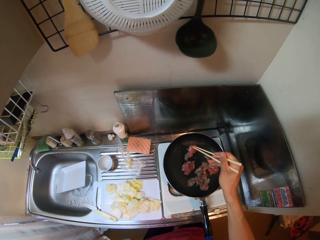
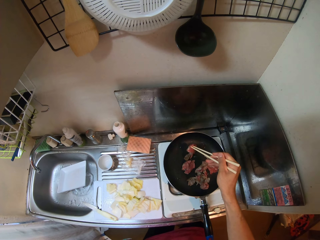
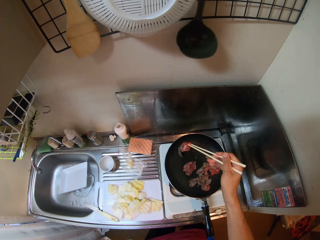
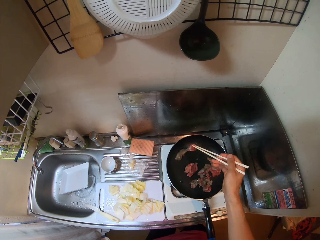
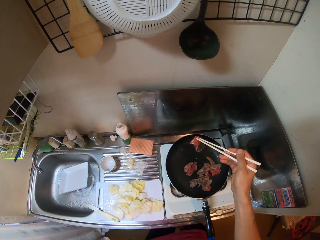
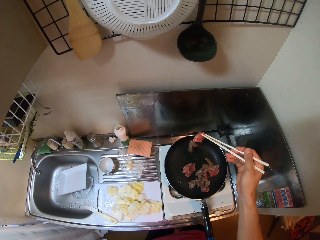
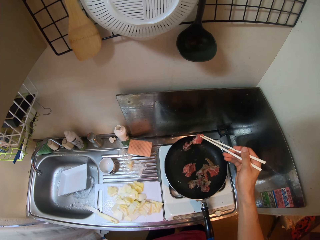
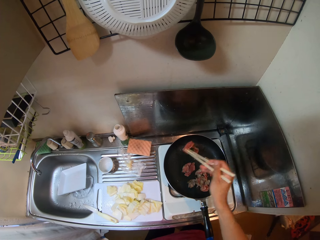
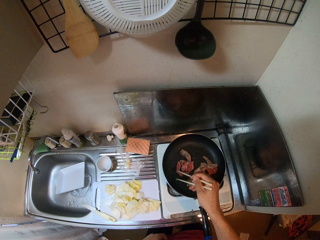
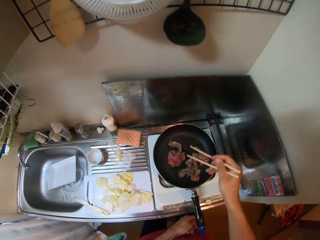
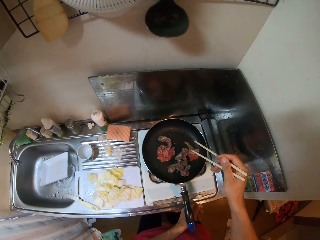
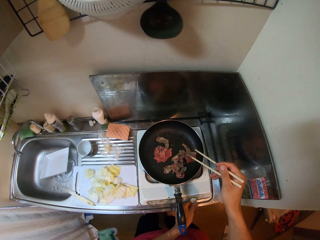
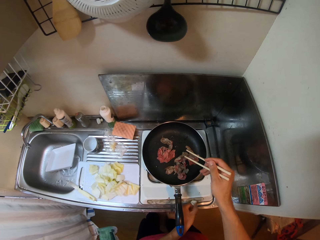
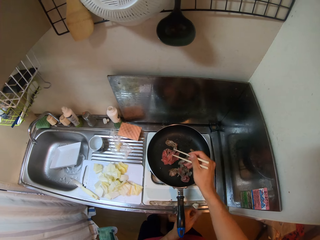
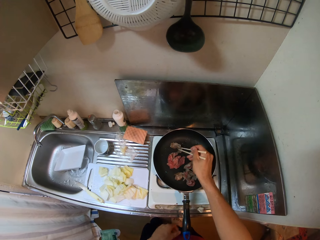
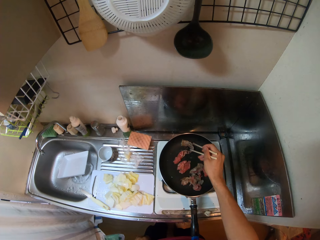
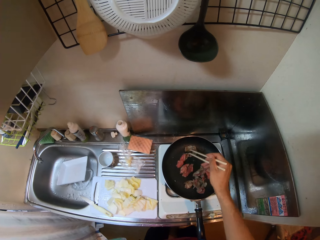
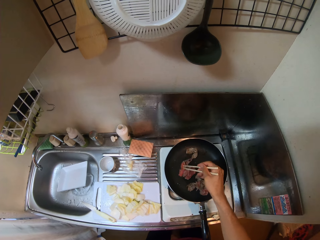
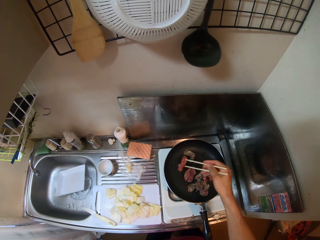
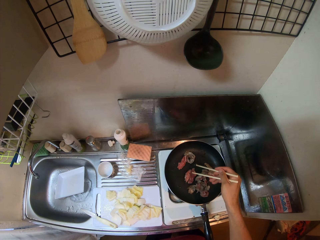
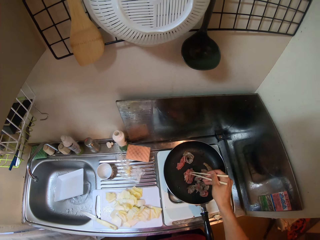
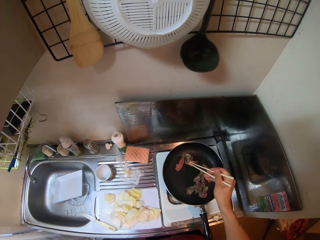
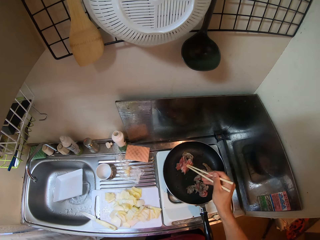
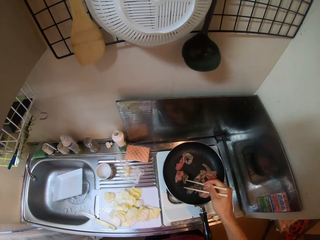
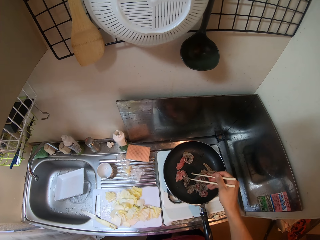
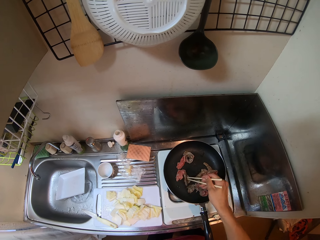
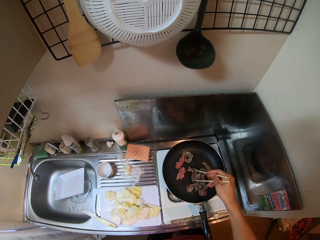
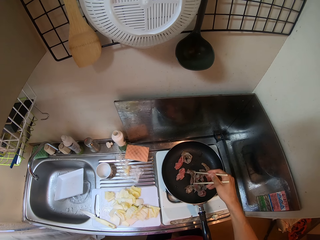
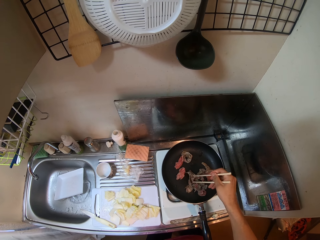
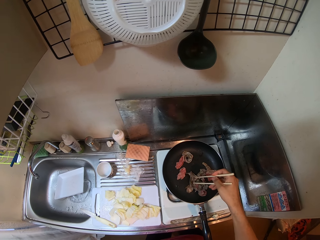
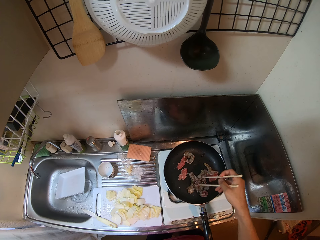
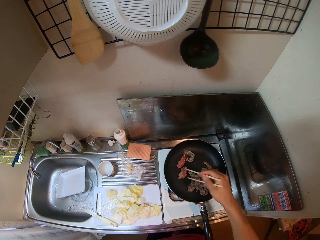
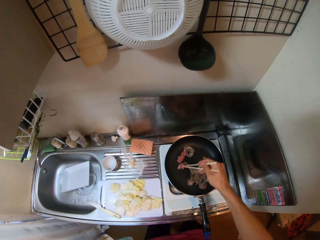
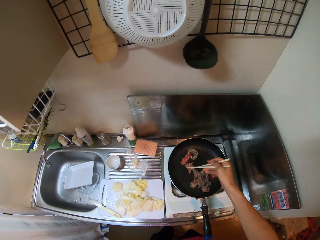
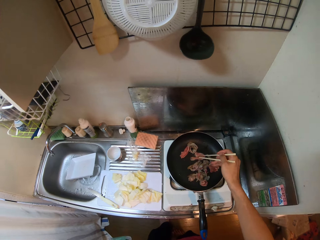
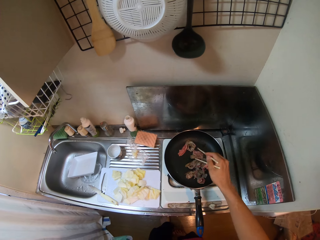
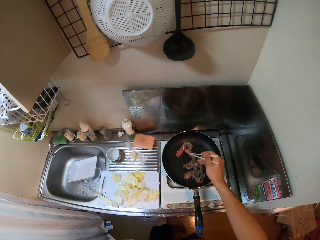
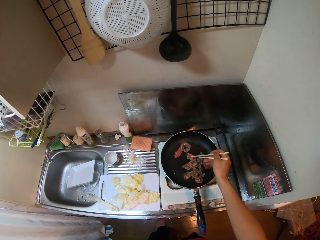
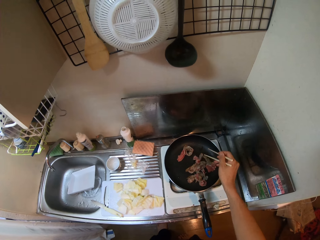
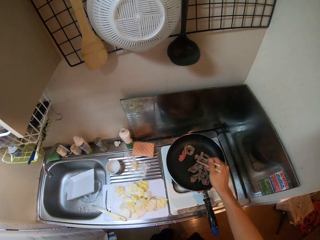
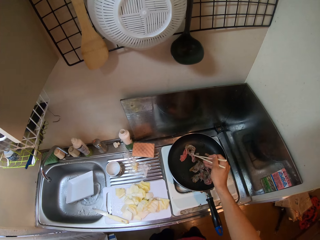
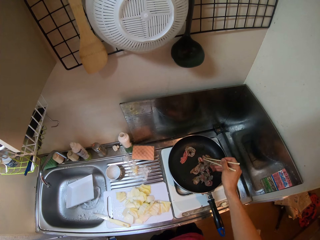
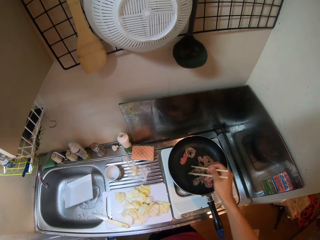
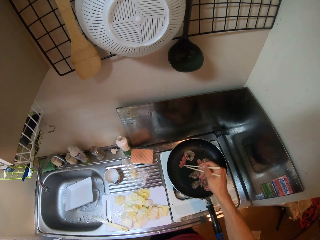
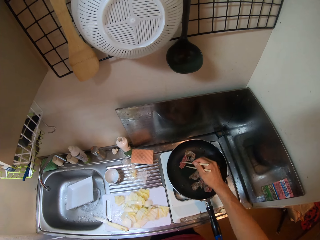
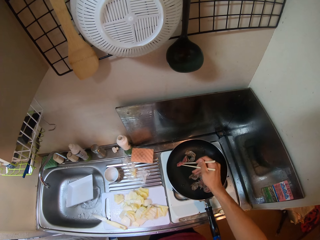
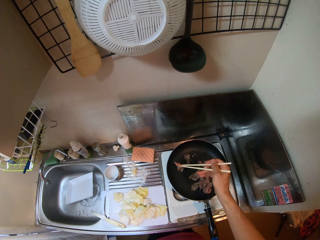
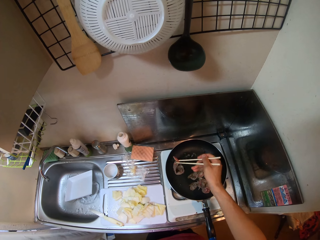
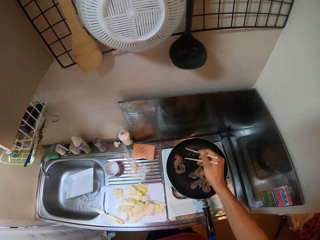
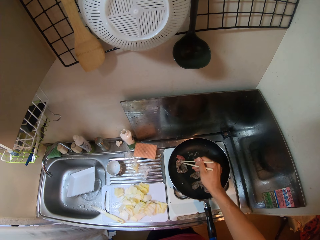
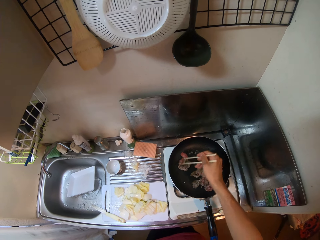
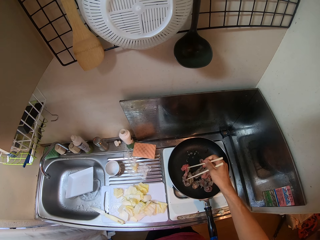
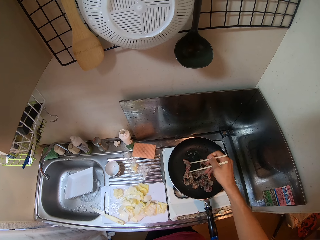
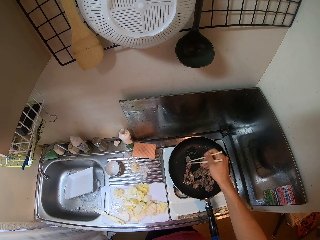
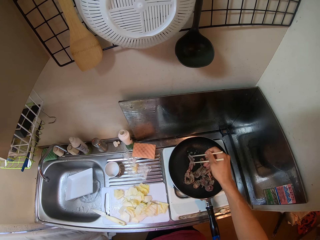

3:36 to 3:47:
The camera wearer turns the gas button. They separate the meat.

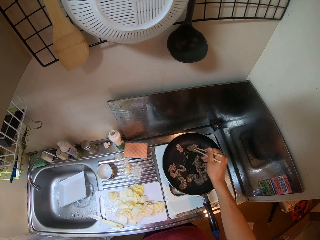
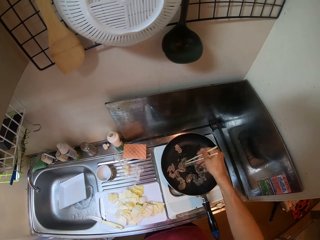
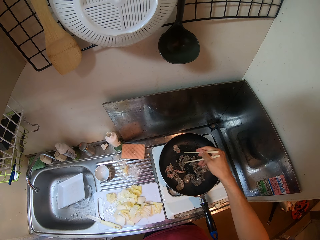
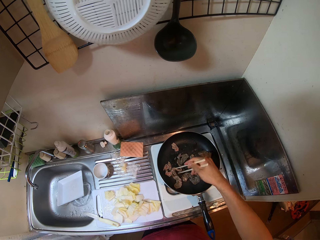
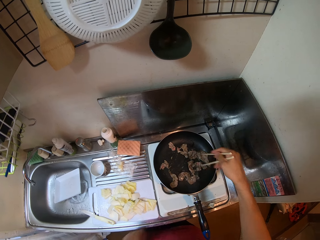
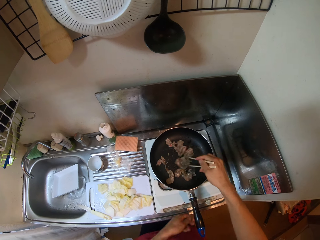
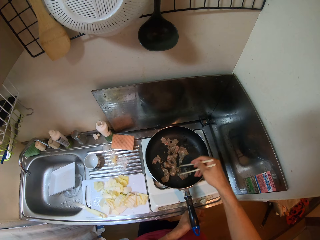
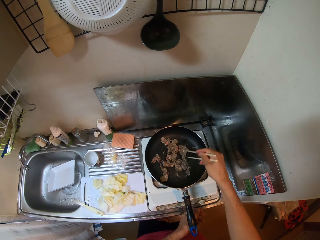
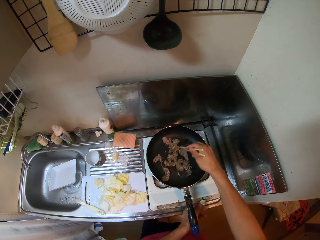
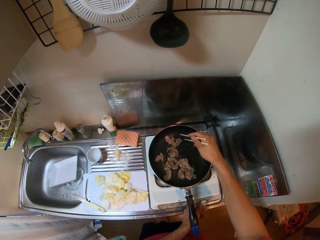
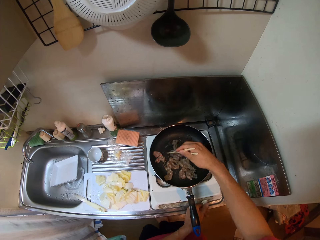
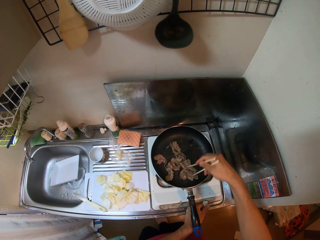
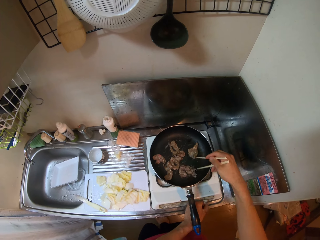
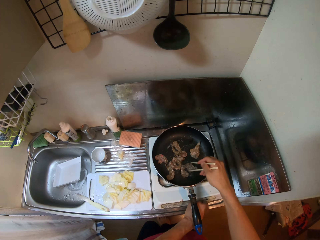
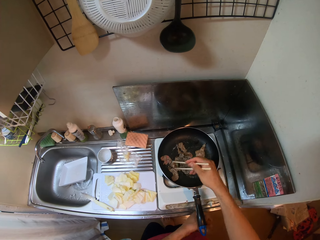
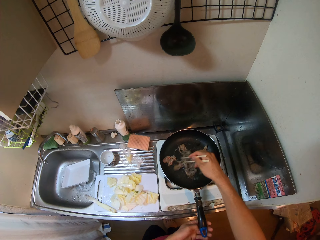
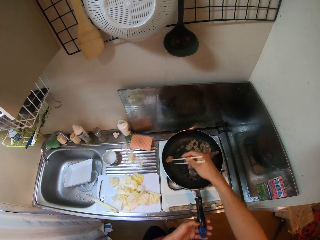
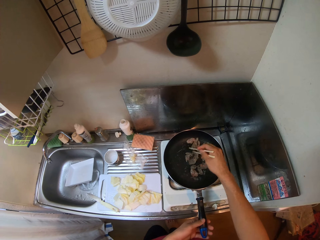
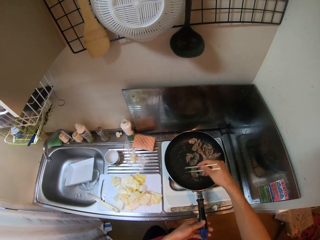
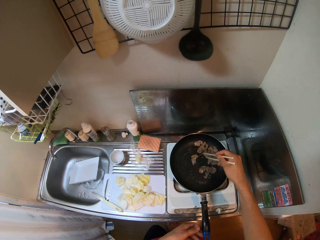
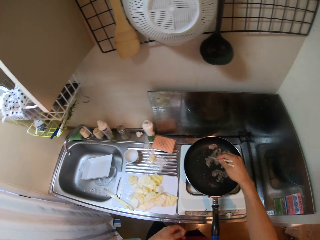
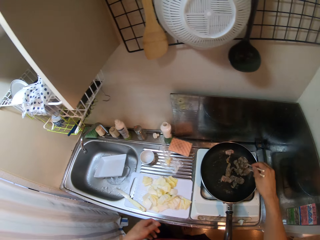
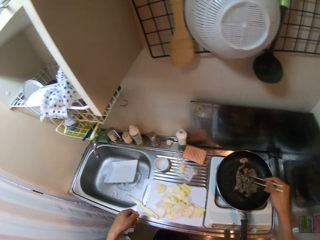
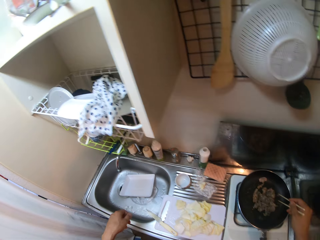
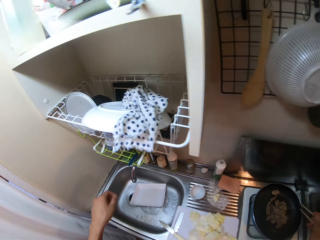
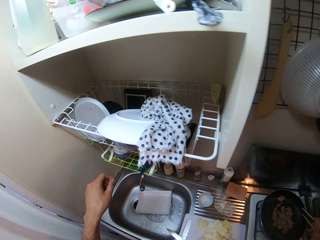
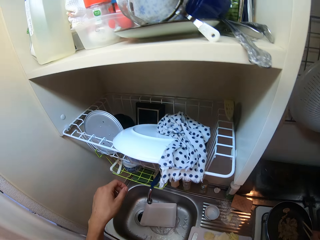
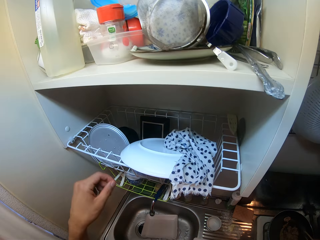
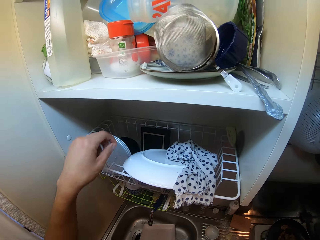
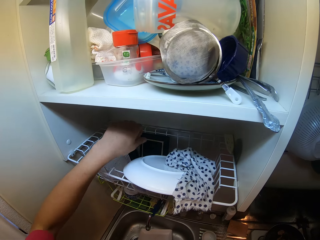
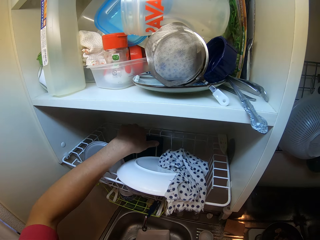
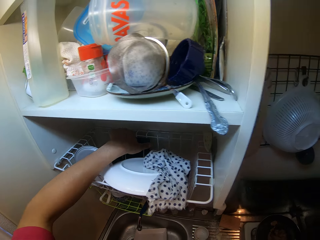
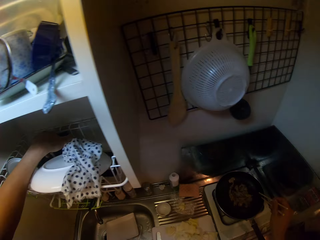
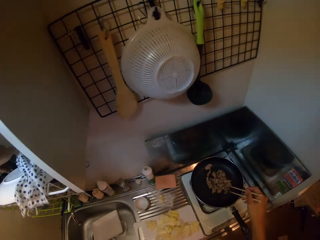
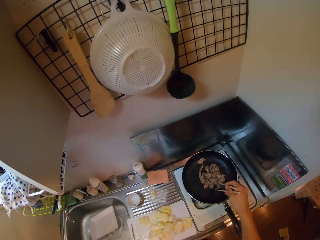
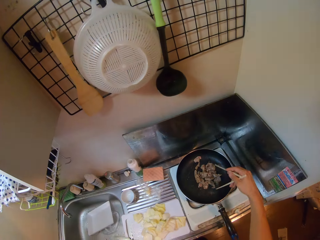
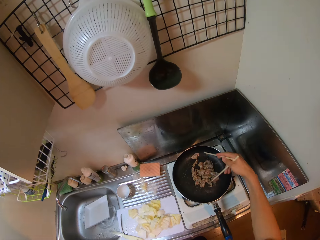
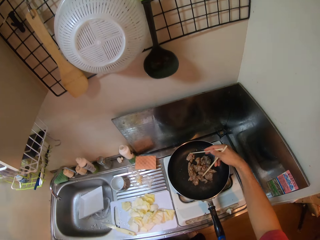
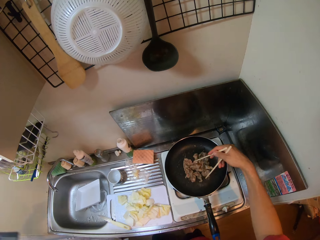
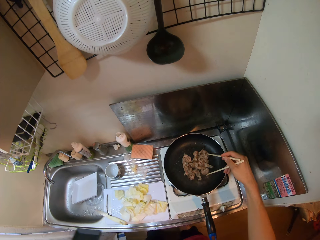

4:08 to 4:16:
The camera wearer adjusts the knob on the stove with his left hand. He touches the pan. He picks a saucer in the plate rack on the wall with his left hand.

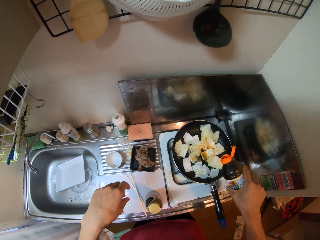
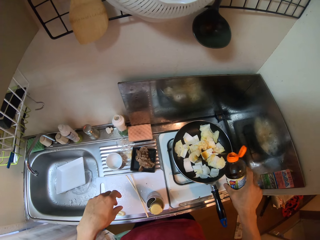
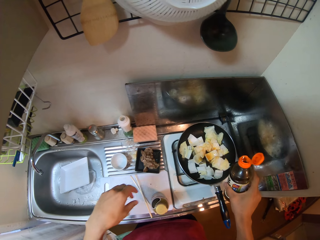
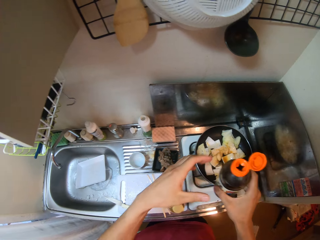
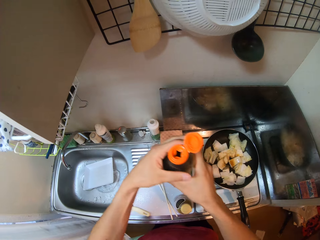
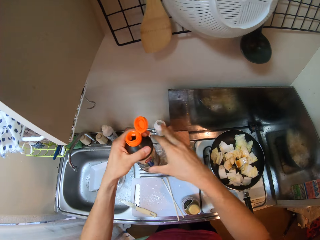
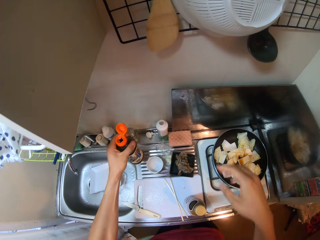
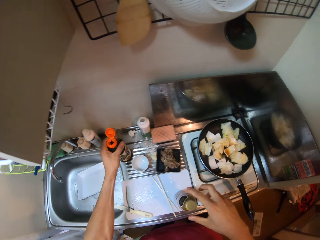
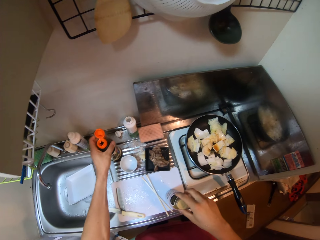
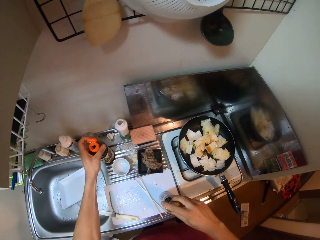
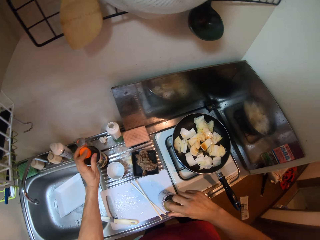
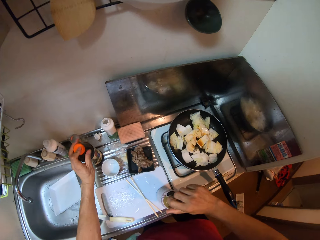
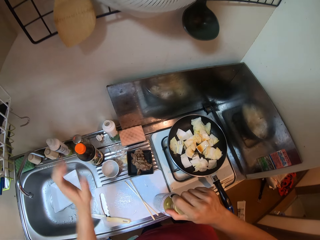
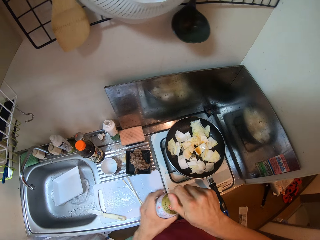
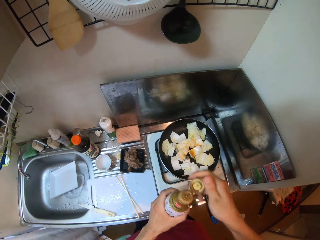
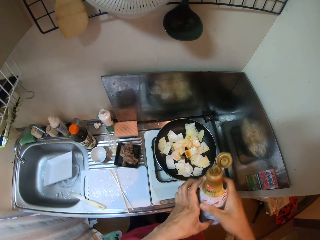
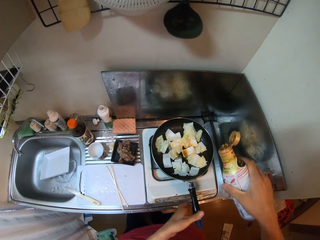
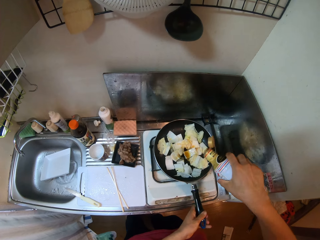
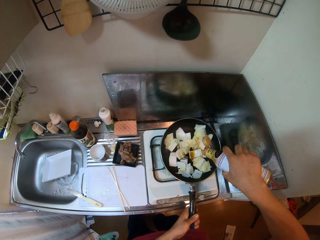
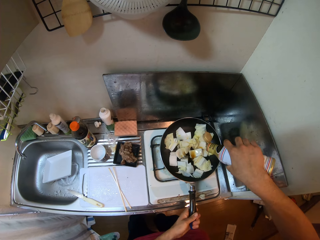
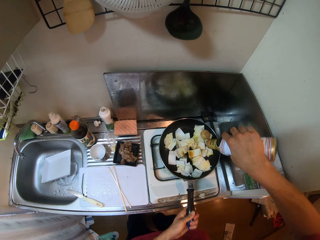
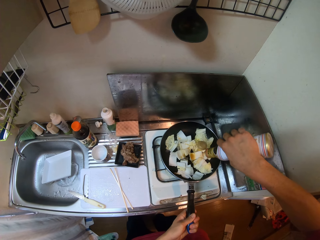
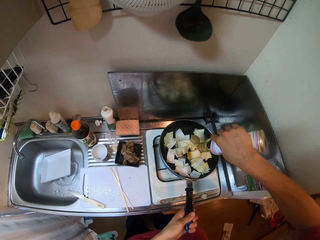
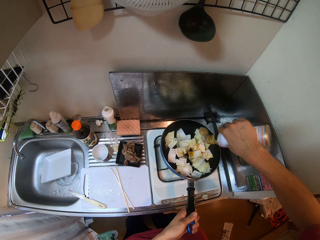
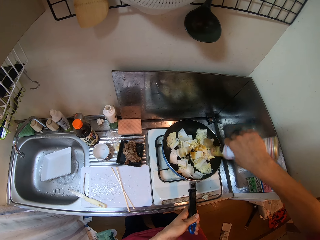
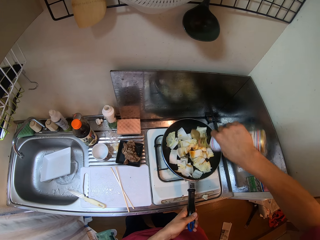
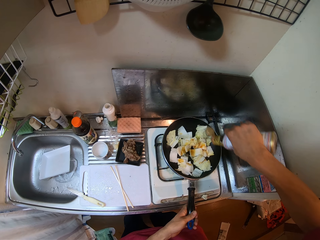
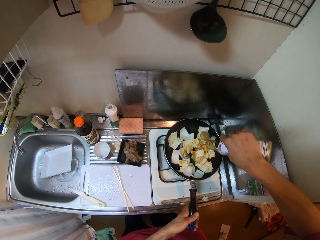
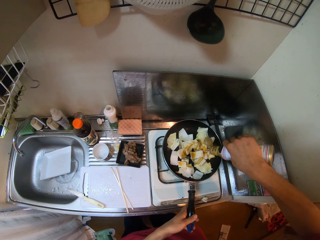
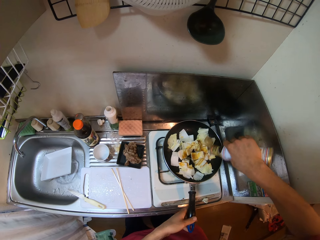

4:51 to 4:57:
The camera wearer passes the vinegar bottle from his right hand to his left hand. He puts the vinegar bottle in his left hand on the sink slab. He picks the seasoning bottle on the chopping board with his right hand. He opens the seasoning bottle with his right hand. He holds the seasoning bottle with both hands. He passes the seasoning bottle from his left hand to his right hand. He holds the frying pan handle with his left hand. He pours seasoning on the endive in the frying pan.
